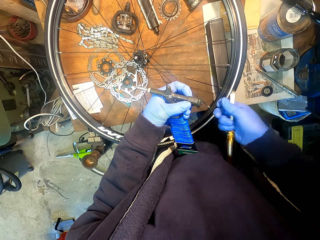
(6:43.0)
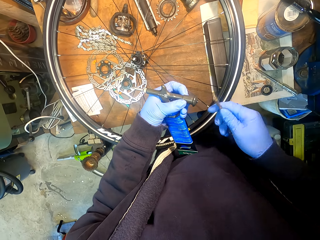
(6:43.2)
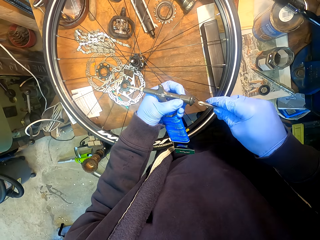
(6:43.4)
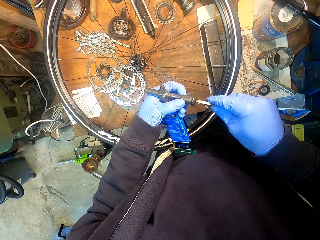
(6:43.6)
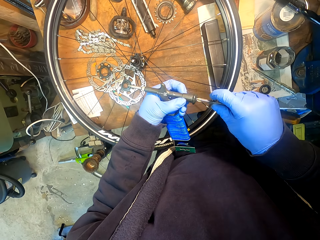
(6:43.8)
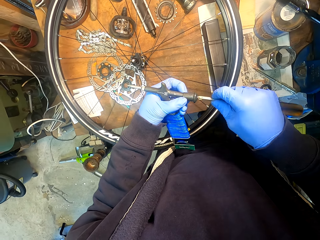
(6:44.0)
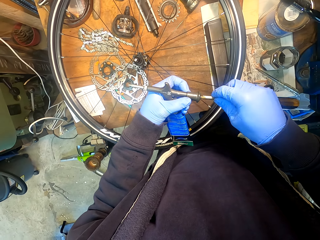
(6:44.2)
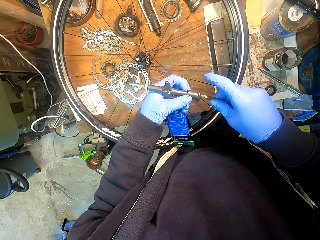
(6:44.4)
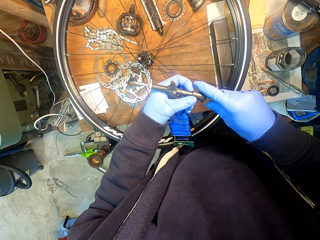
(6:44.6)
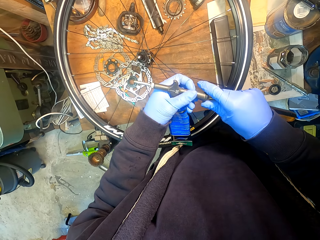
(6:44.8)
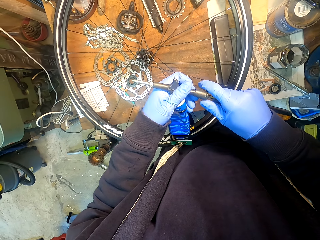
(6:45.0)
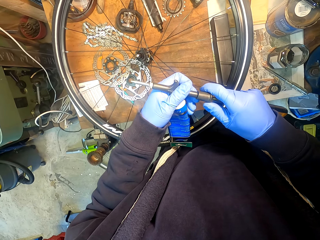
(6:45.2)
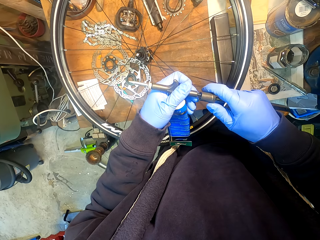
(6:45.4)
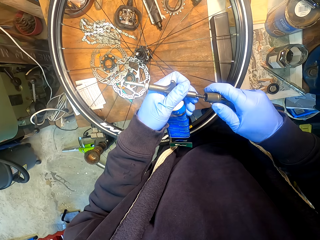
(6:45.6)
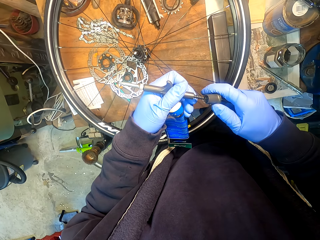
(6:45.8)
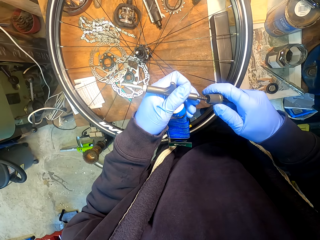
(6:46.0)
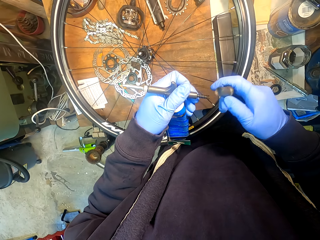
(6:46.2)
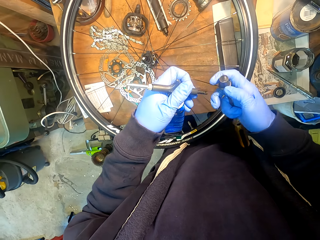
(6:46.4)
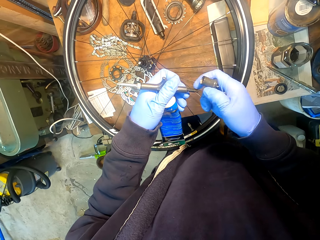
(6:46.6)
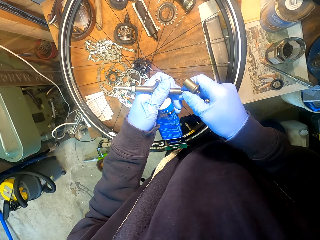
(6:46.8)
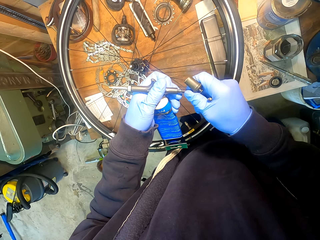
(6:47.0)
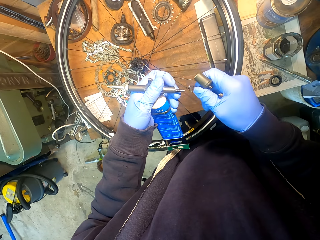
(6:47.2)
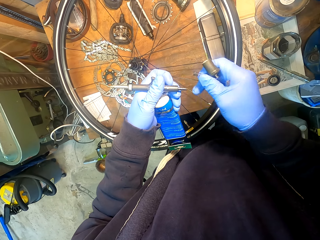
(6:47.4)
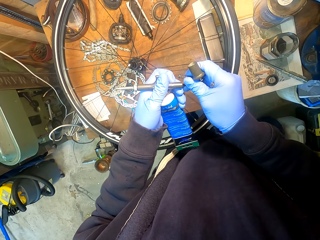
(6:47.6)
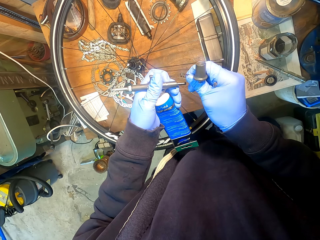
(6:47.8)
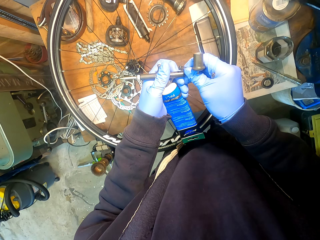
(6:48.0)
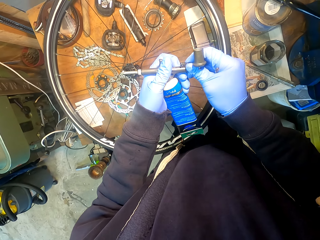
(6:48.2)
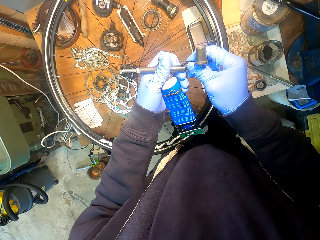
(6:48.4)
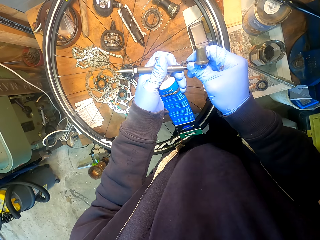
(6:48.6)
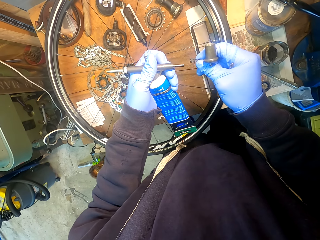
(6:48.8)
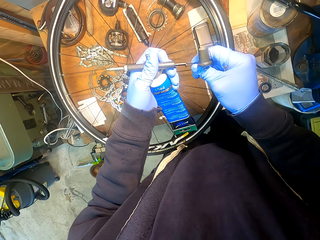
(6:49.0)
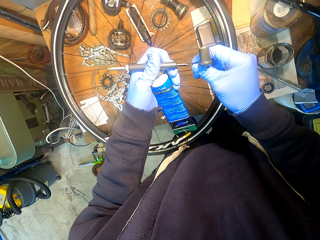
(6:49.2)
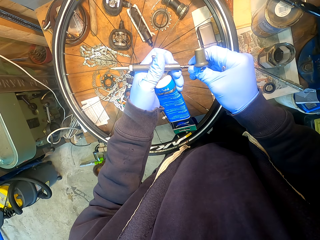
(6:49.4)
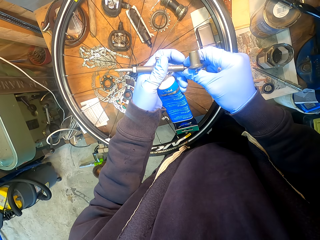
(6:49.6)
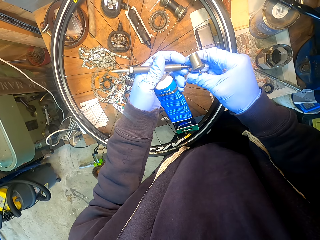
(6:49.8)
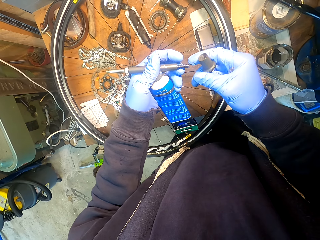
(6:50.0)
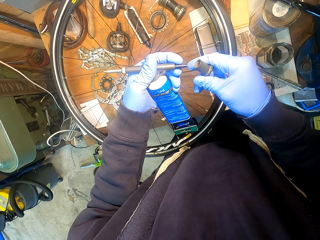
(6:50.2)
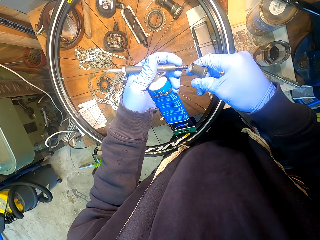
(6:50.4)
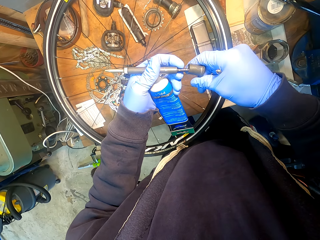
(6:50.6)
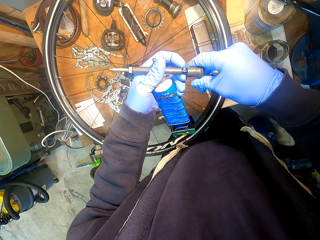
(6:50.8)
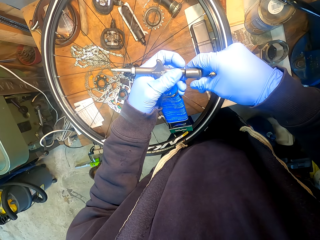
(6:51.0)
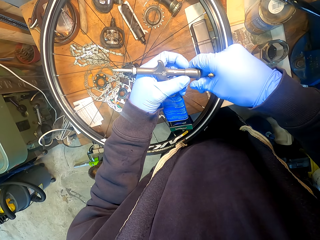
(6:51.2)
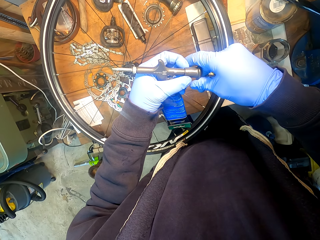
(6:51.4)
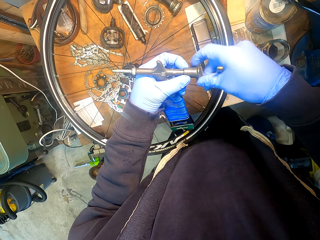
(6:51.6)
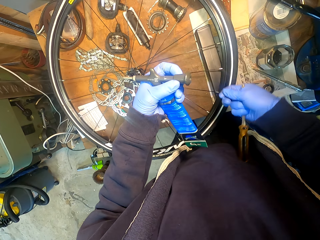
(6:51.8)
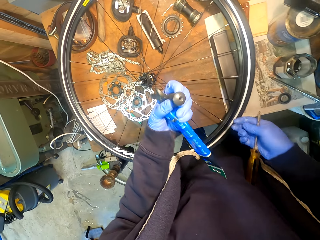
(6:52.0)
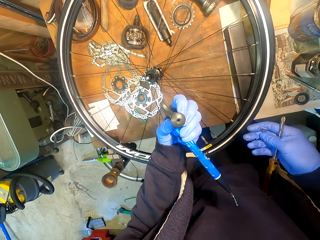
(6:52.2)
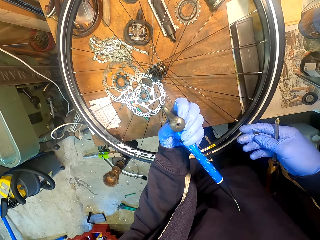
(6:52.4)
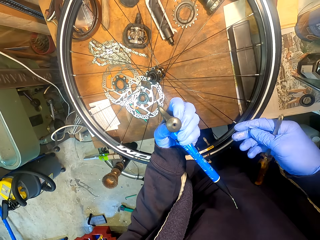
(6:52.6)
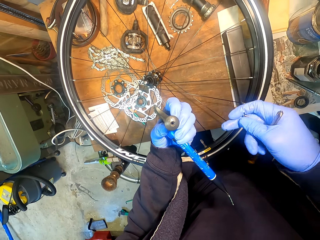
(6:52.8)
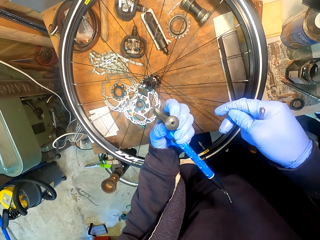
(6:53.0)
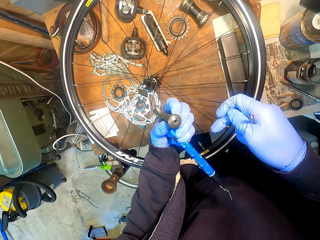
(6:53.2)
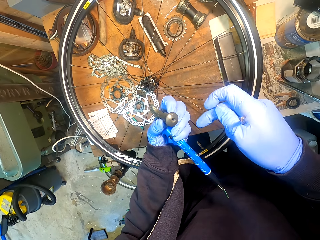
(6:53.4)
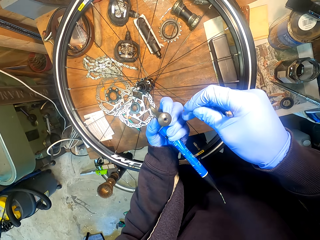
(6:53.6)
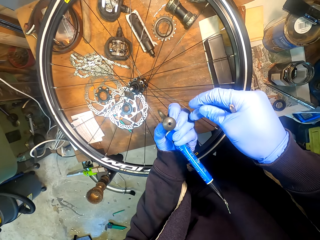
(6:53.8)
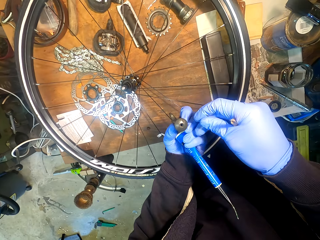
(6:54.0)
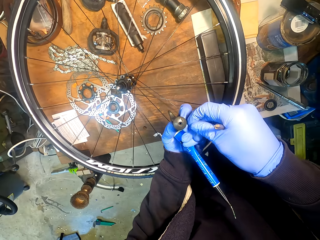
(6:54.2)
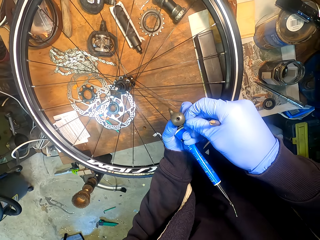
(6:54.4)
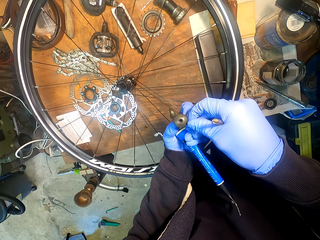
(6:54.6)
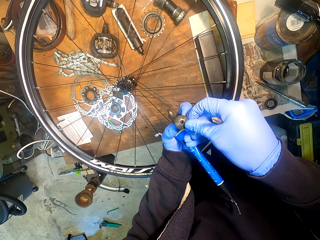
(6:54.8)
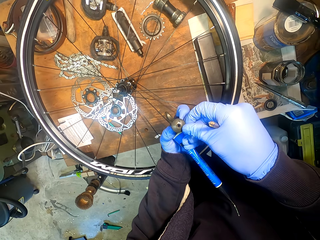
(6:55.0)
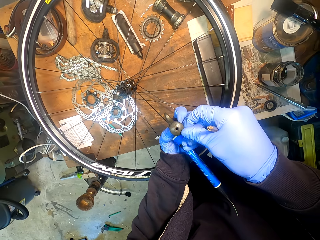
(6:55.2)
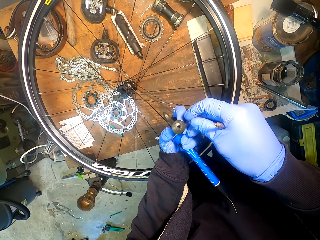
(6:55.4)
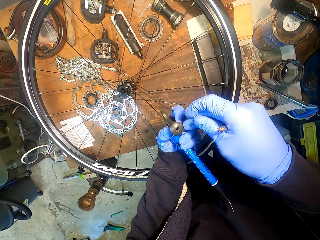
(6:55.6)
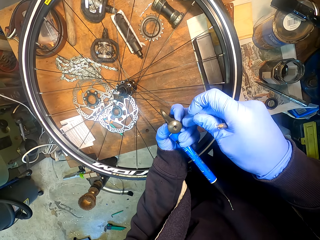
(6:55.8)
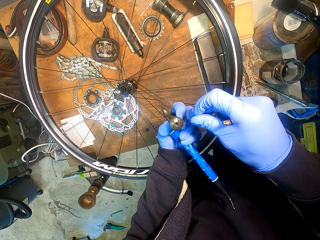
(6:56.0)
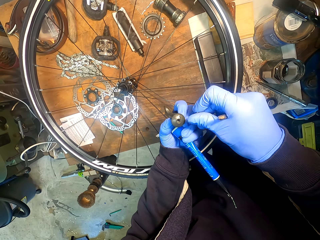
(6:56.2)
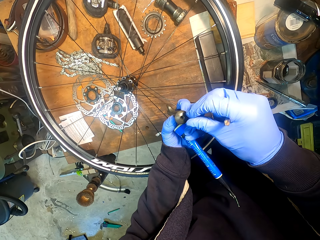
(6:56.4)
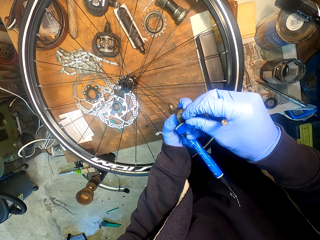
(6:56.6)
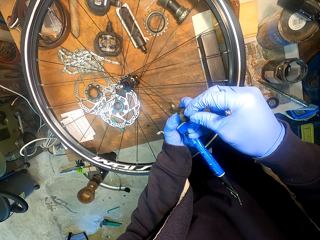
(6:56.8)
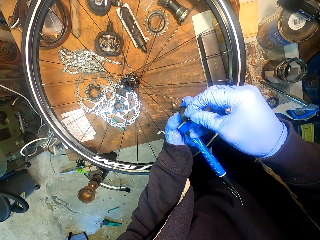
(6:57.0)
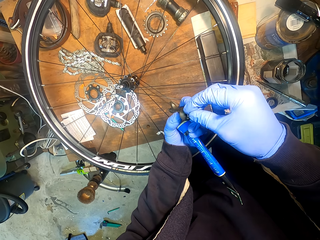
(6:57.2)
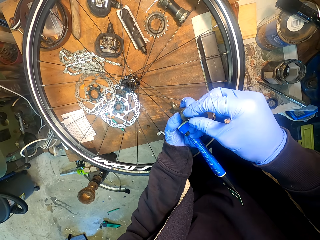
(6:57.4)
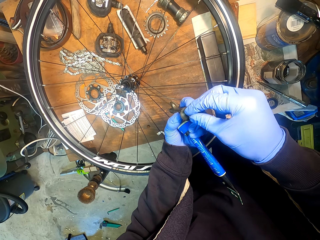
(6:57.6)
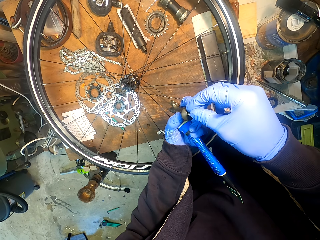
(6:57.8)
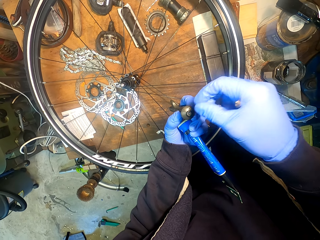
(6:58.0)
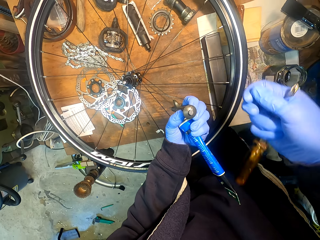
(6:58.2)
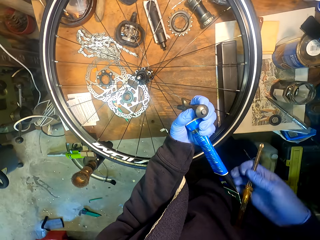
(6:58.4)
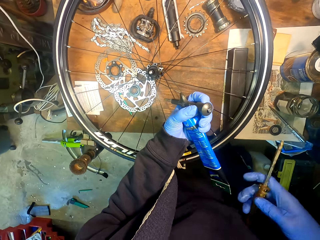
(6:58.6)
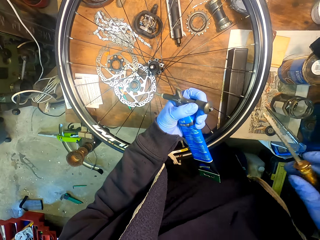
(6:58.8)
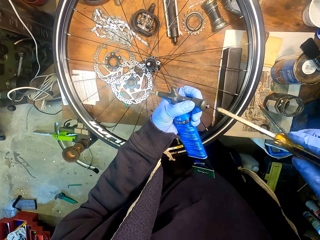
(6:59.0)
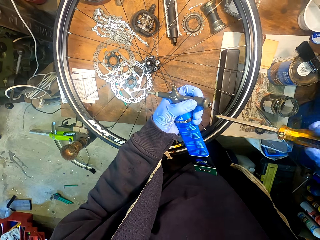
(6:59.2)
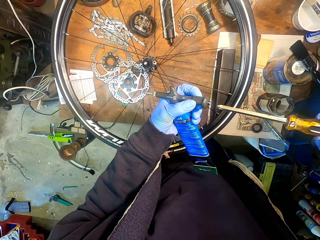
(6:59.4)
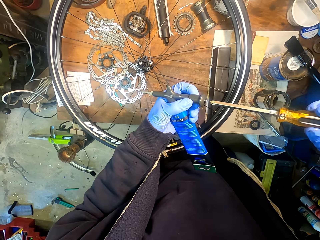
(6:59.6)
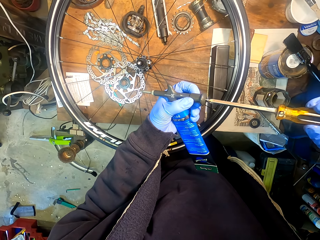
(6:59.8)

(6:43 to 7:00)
The camera wearer adjusts a screwdriver on his hand. He tightens a nut with the screwdriver. He removes a lid from a glue bottle. He removes a spring from the glue bottle. He inserts the spring in the glue bottle. He inserts the lid in the glue bottle. He adjusts the nut on his hand. He inserts the nut in the glue bottle.

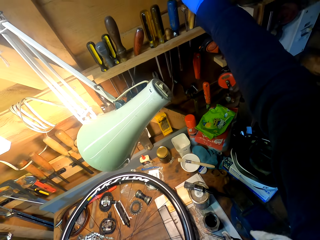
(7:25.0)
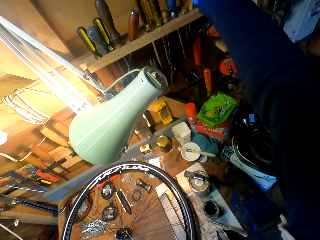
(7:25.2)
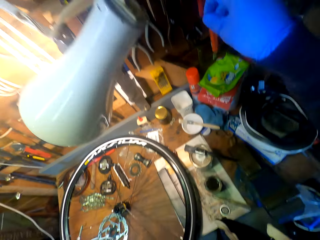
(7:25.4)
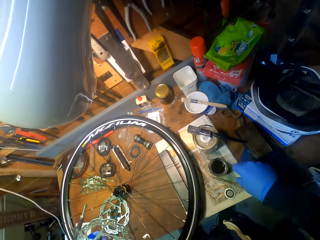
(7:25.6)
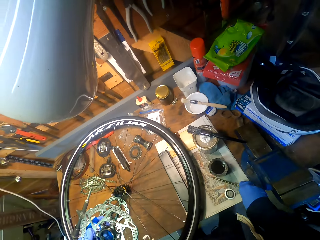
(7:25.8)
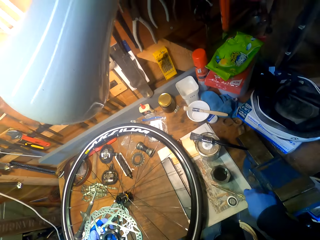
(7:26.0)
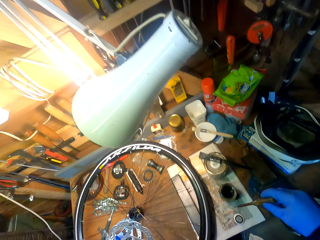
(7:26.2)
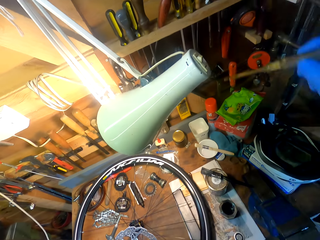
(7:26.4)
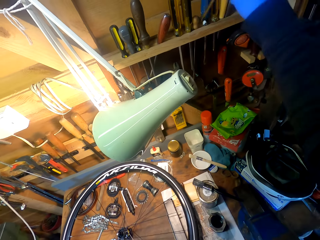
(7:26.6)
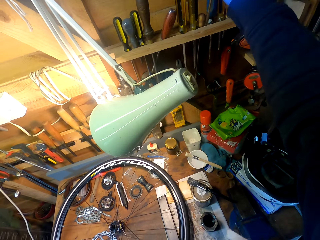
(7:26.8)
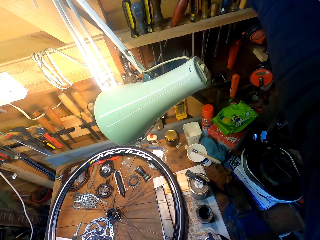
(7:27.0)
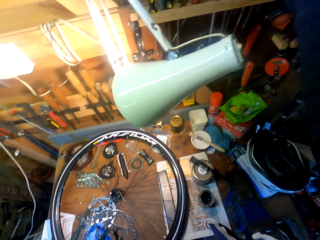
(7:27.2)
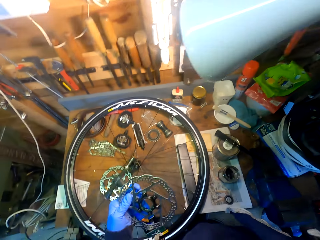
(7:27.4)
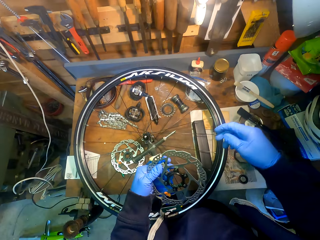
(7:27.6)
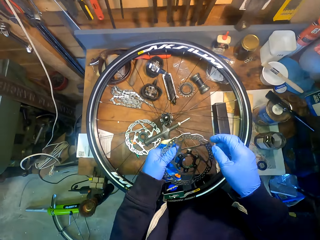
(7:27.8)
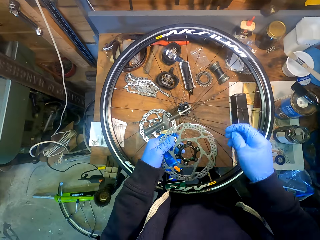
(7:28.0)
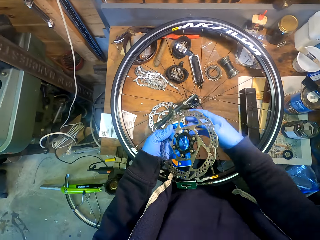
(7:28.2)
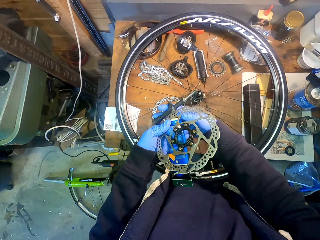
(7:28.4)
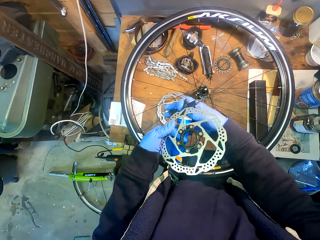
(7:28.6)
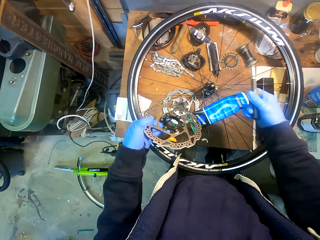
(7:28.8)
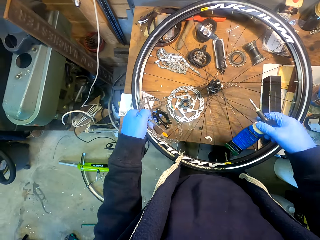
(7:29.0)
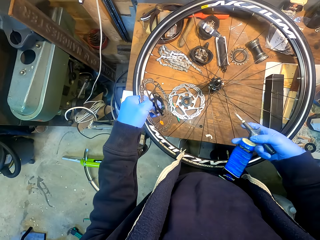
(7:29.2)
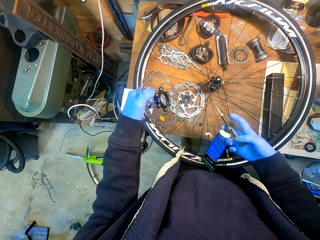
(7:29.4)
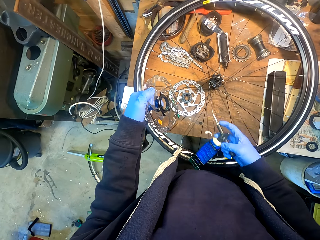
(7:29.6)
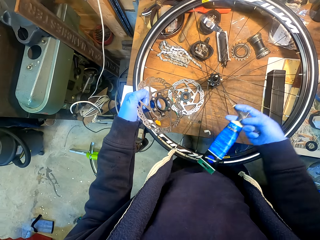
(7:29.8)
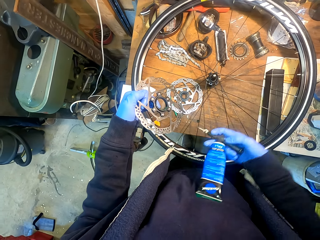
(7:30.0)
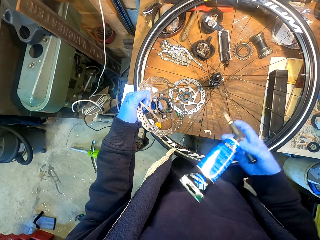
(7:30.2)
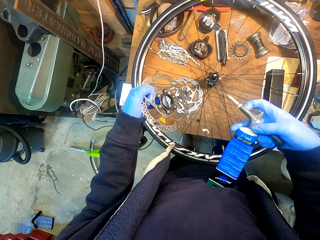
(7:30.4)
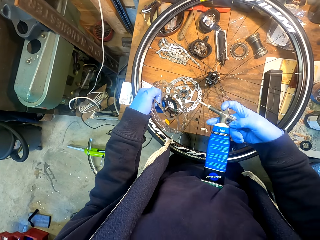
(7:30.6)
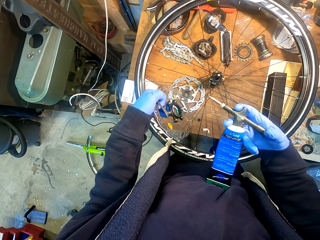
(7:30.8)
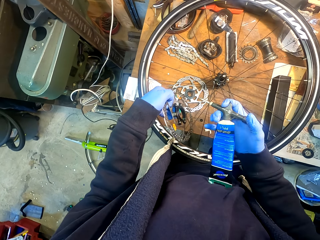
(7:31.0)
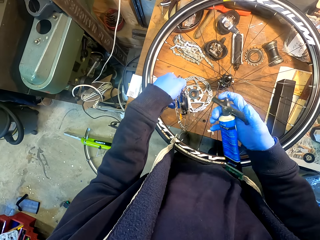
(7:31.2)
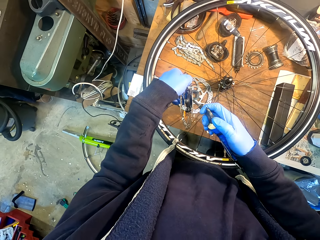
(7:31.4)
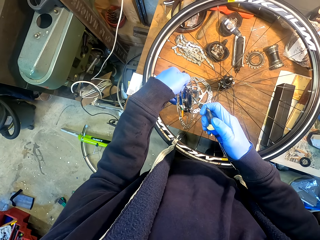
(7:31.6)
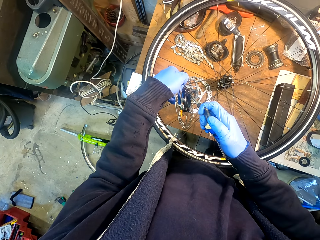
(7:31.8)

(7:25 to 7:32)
The camera wearer picks up a screwdriver from the table. He hangs the screwdriver on a wall, on the board. He picks up the screwdriver from the table. He hangs the screwdriver on the wall. He adjusts a glue bottle on his hand. He spreads glue on a gear wheel.
